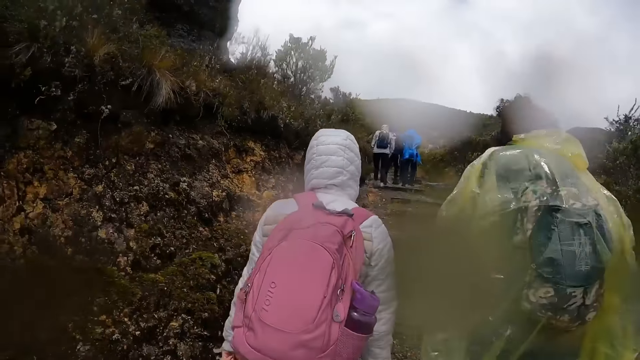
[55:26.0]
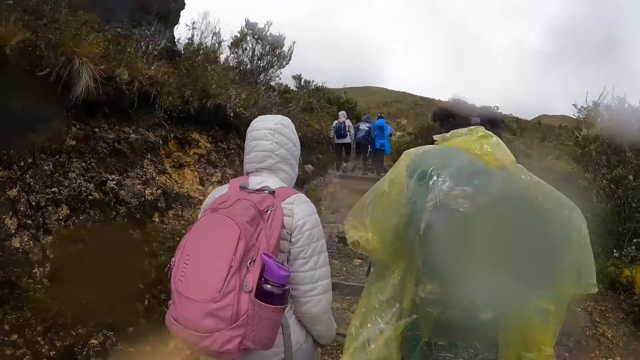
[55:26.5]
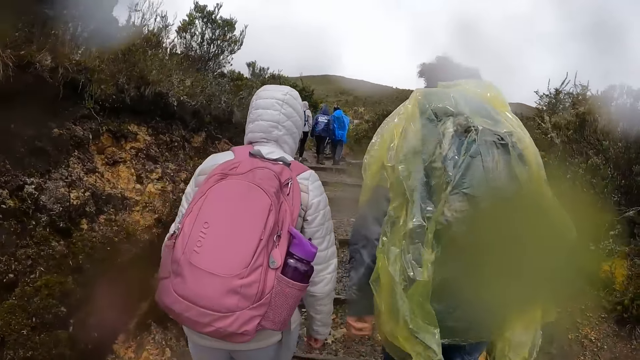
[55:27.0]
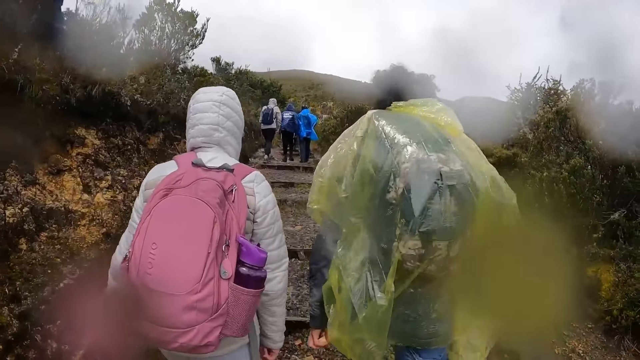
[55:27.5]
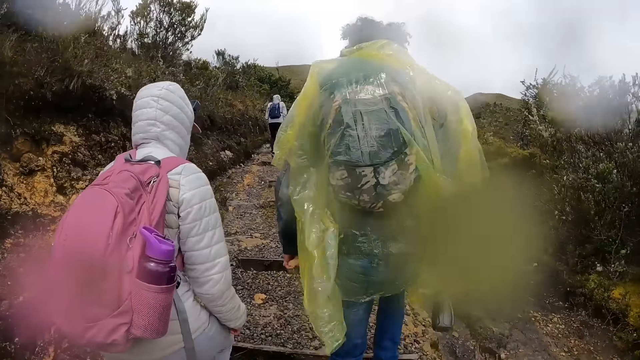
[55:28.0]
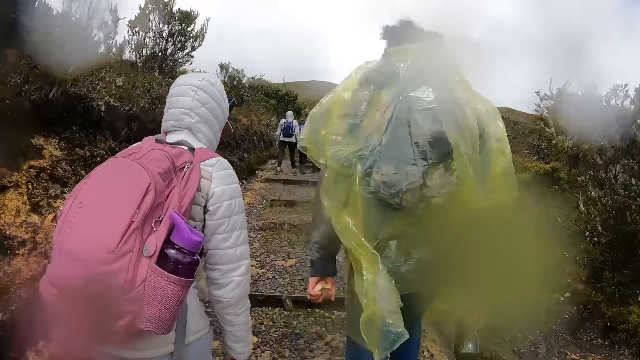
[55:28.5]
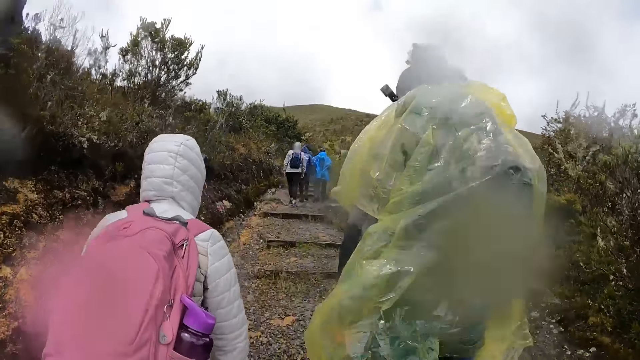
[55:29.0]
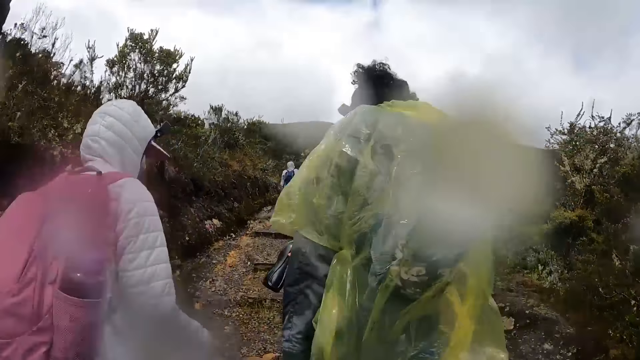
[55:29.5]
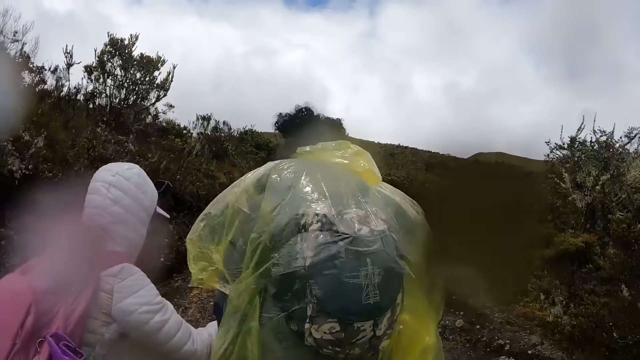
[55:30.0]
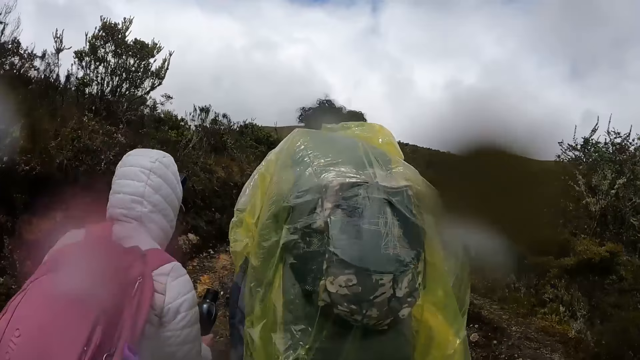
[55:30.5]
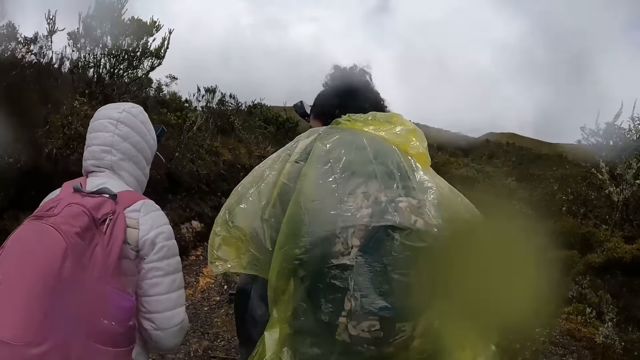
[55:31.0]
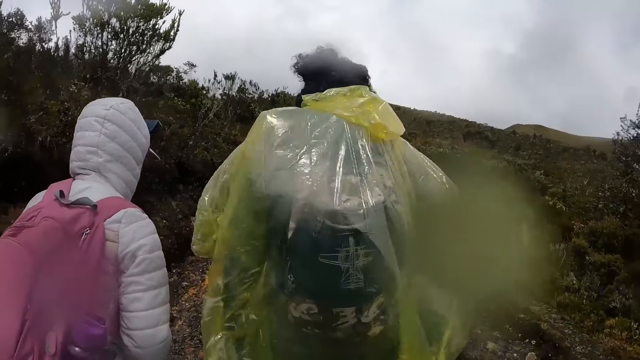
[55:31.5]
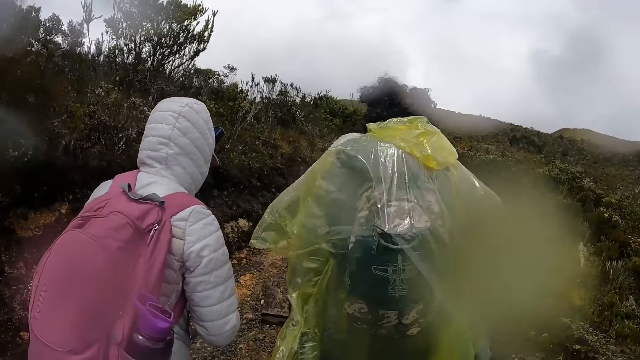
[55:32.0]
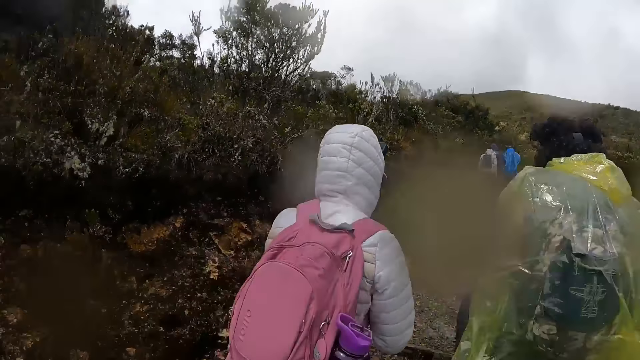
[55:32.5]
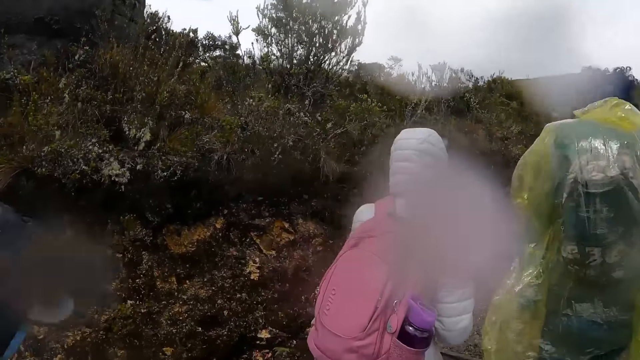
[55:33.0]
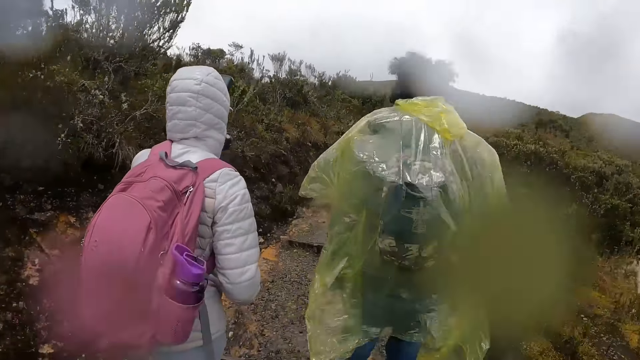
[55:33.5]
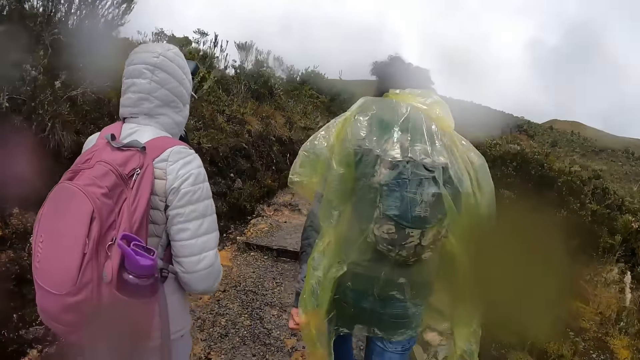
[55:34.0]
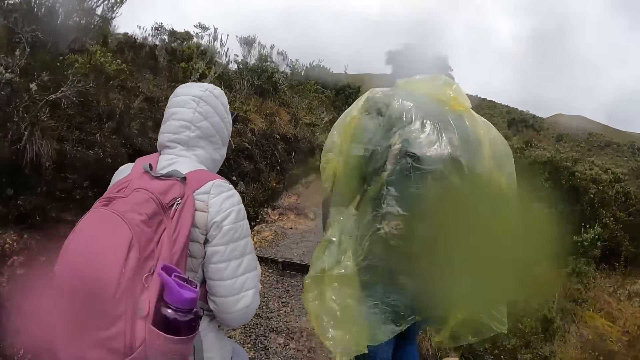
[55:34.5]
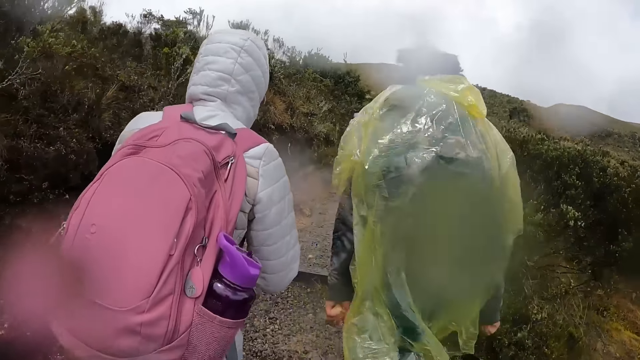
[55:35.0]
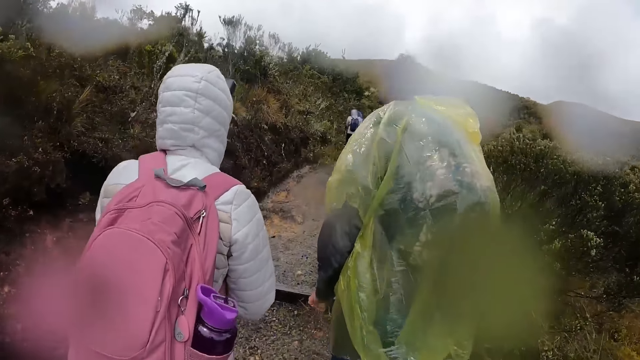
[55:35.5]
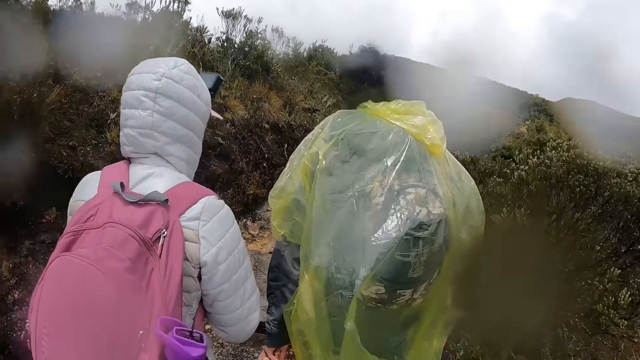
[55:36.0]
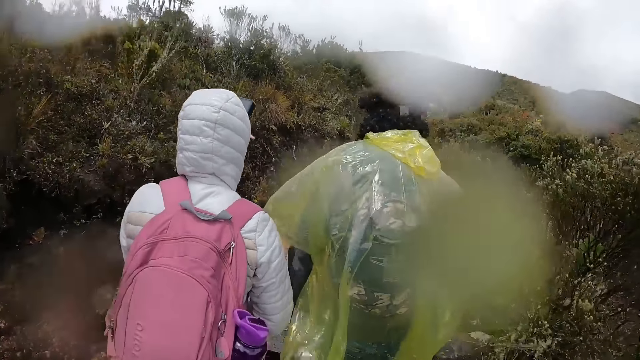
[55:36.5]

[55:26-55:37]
A woman takes a water bottle from another woman with her right hand. A man walks on the road. The first woman walks on the road and drinks from the water bottle in her left hand.

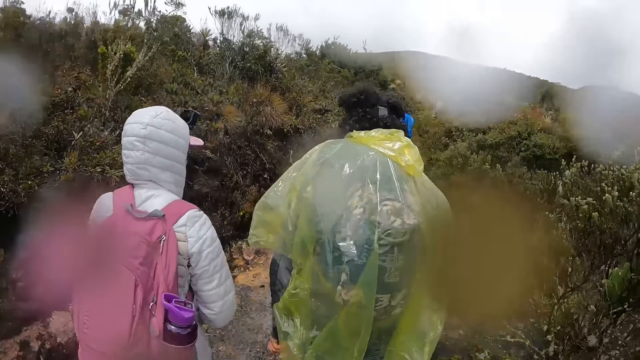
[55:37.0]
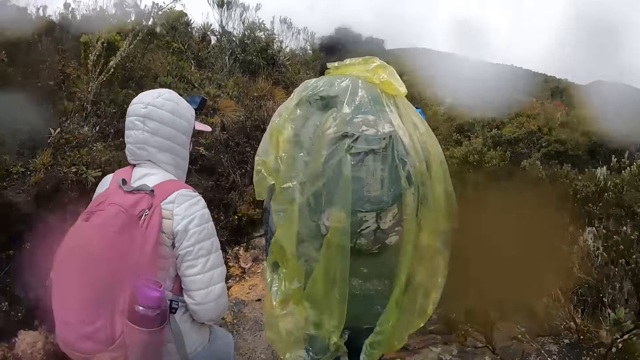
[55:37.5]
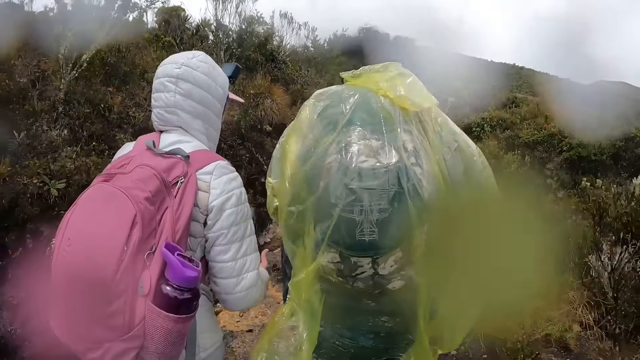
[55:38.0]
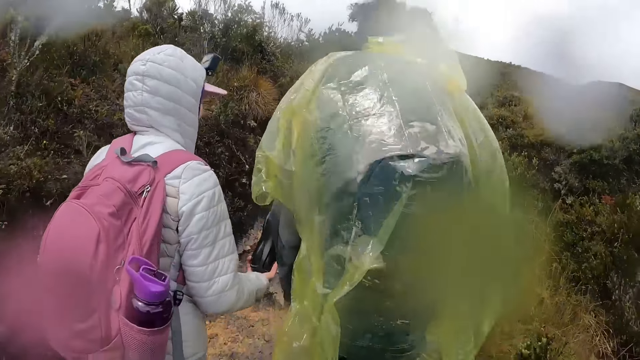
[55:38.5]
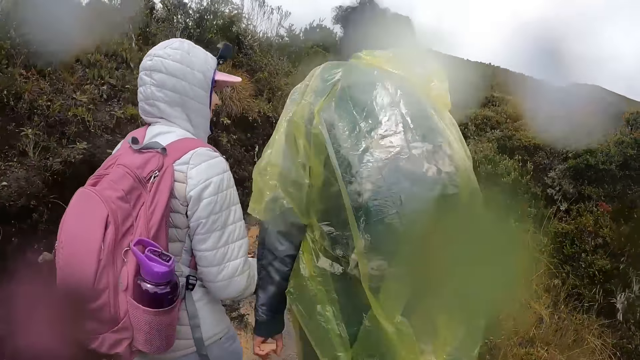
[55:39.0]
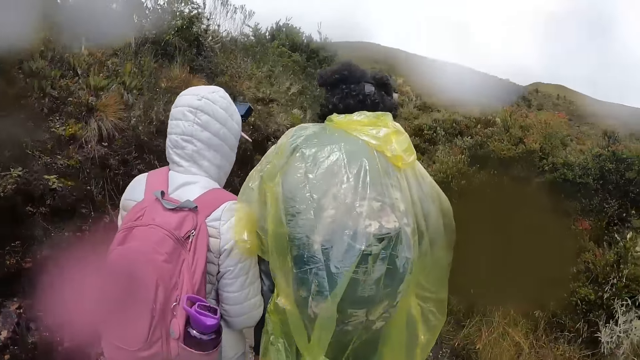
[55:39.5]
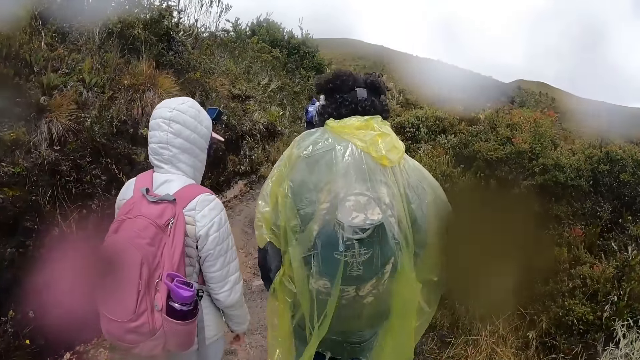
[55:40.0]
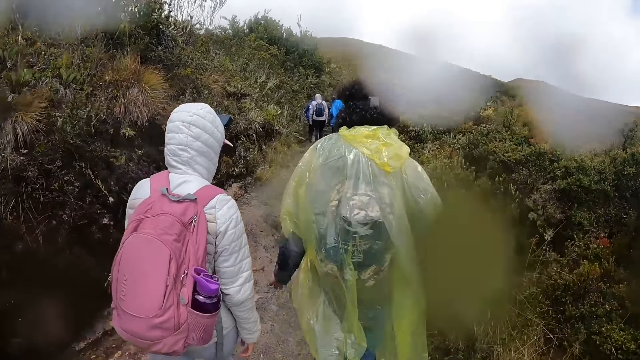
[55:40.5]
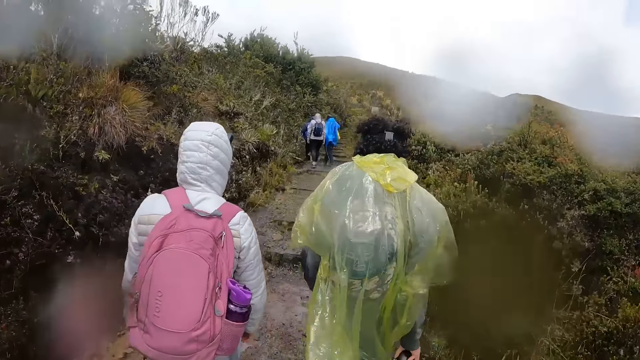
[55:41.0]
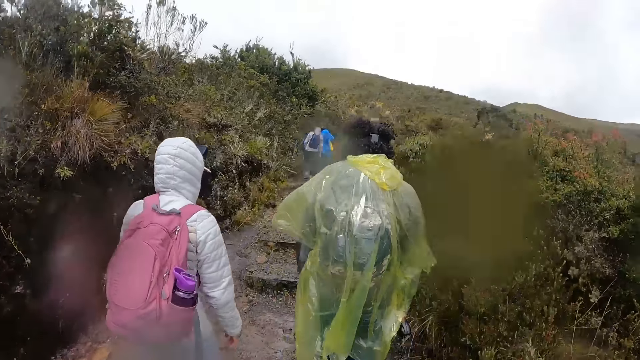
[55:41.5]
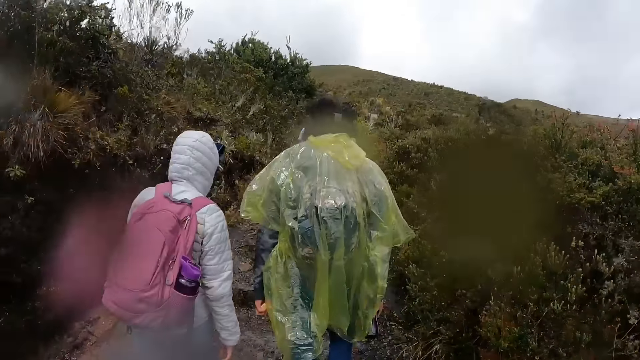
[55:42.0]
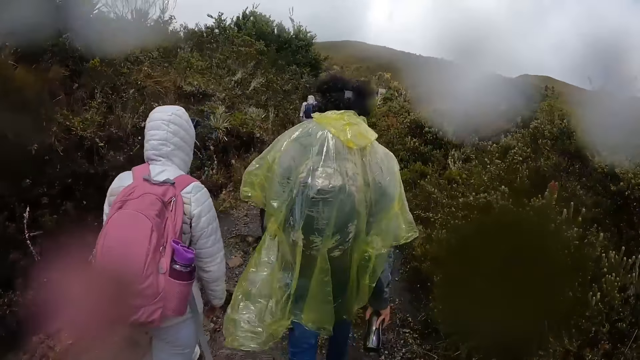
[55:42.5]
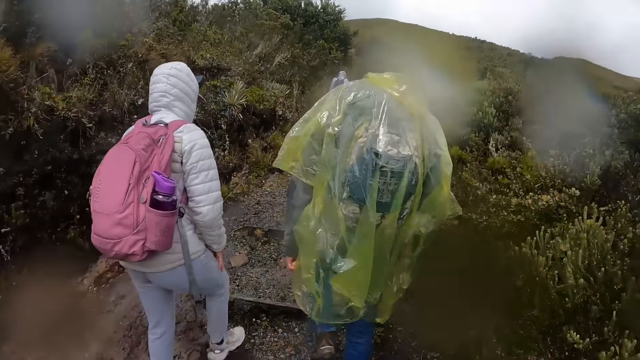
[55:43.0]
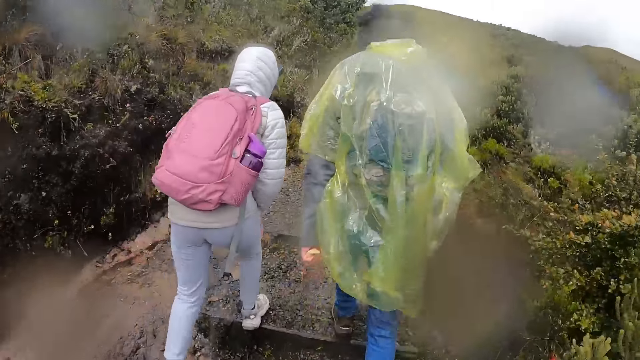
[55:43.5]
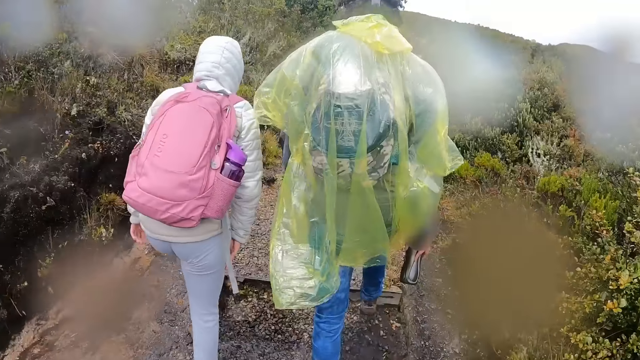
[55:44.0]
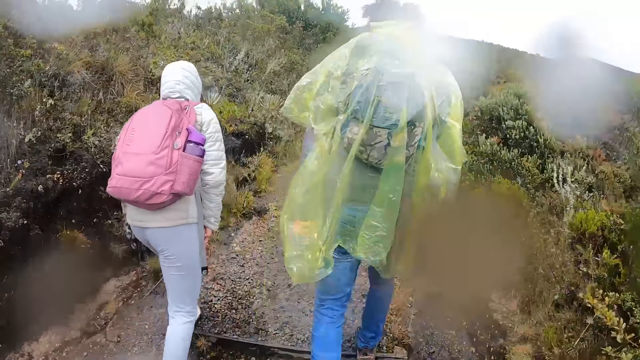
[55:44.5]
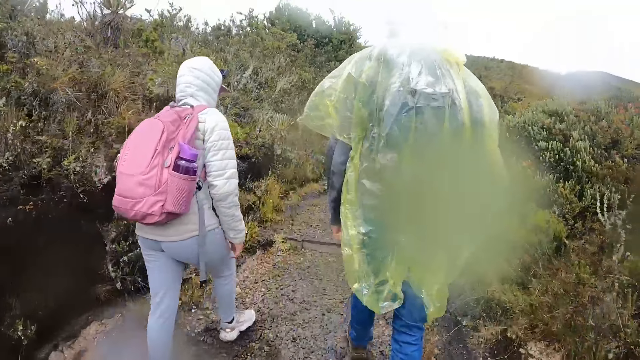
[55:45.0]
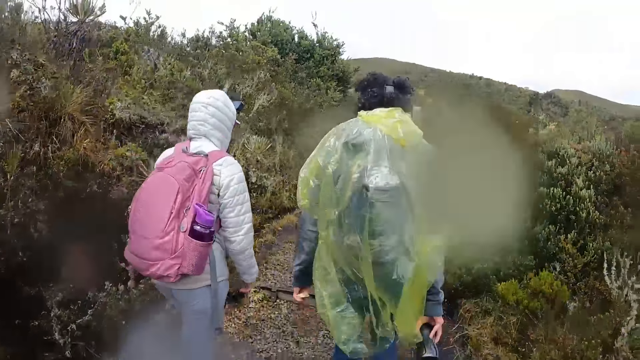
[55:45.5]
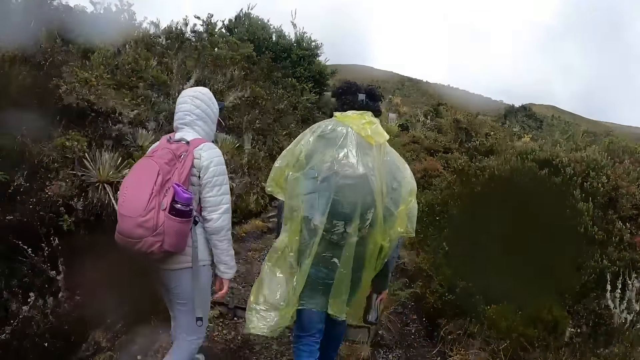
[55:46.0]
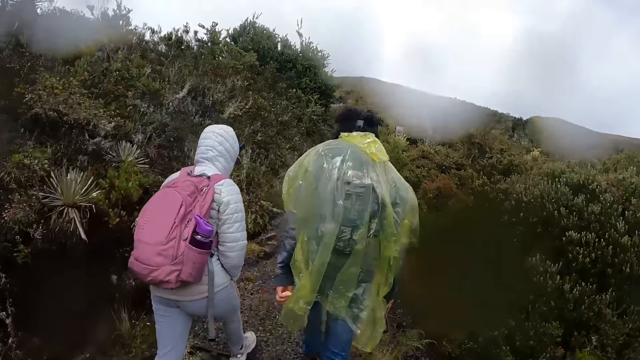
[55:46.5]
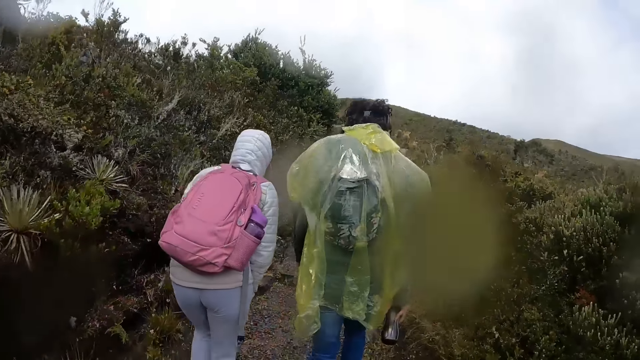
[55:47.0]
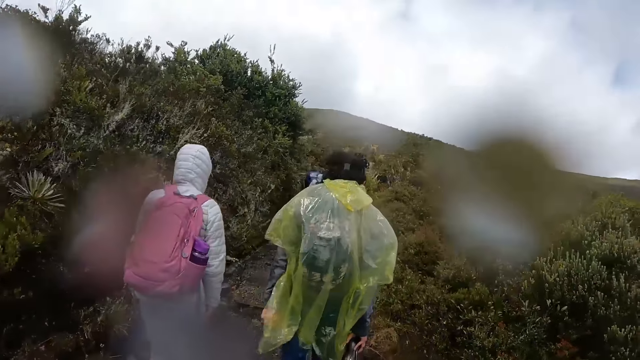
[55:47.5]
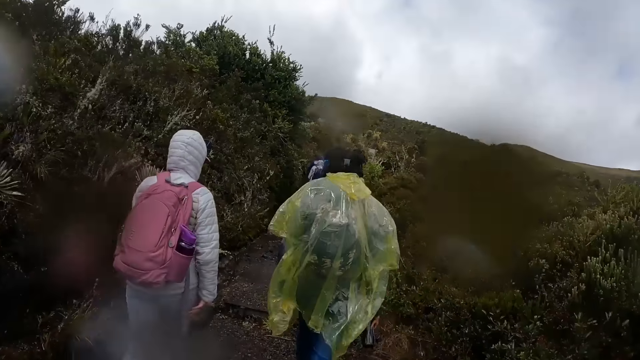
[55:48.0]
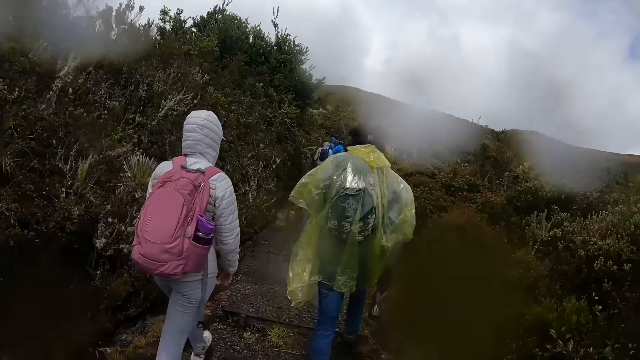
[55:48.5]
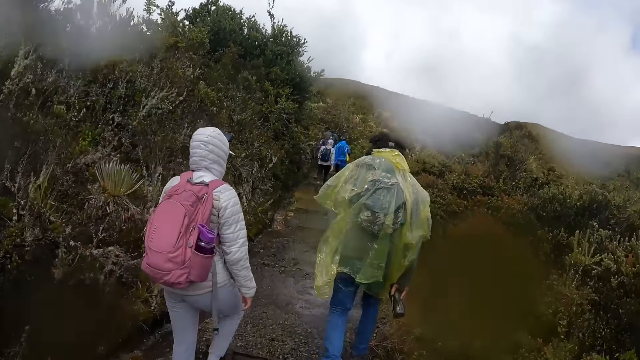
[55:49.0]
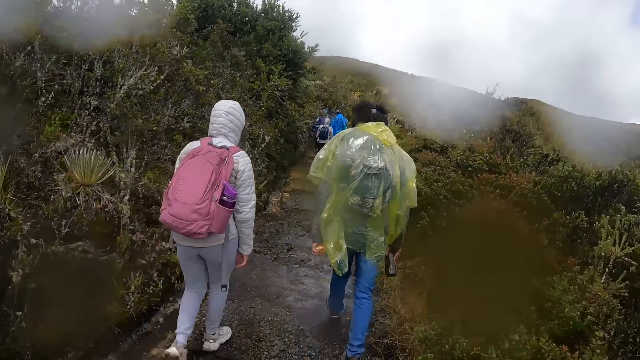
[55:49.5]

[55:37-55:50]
The woman takes the water bottle from the other woman with her right hand. A man walks on the road. Another man walks on the road.
